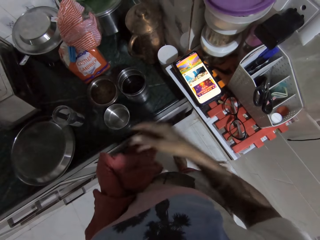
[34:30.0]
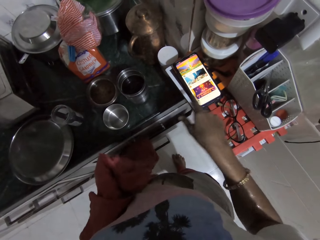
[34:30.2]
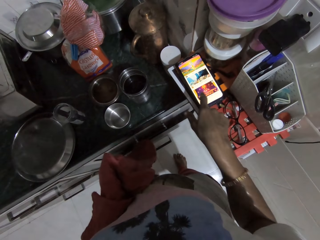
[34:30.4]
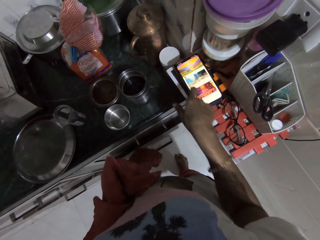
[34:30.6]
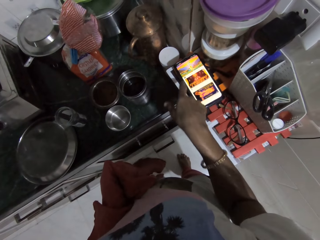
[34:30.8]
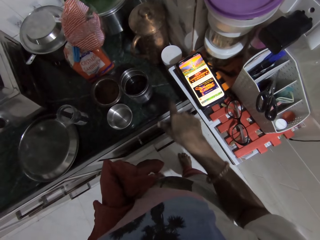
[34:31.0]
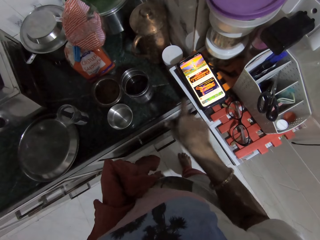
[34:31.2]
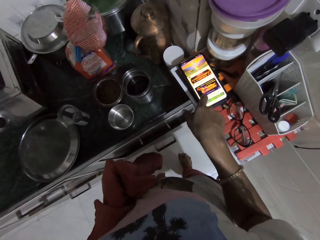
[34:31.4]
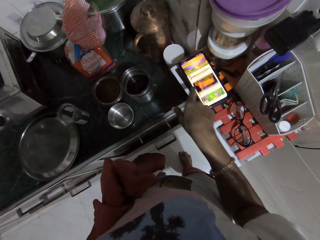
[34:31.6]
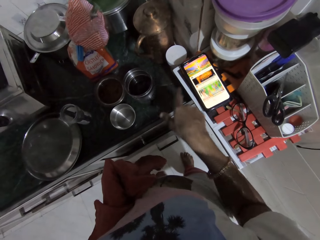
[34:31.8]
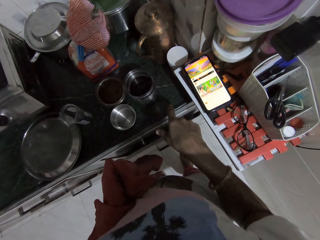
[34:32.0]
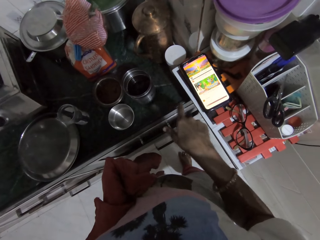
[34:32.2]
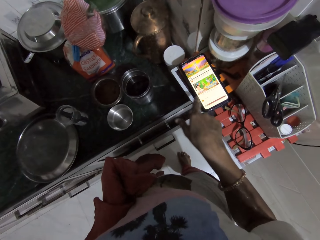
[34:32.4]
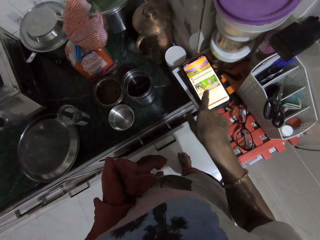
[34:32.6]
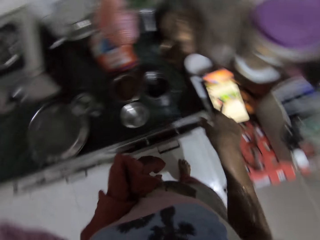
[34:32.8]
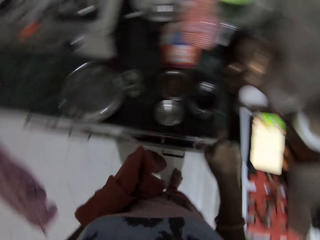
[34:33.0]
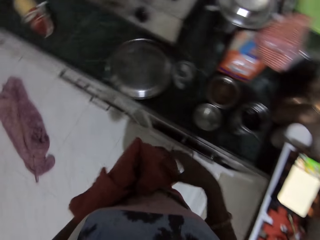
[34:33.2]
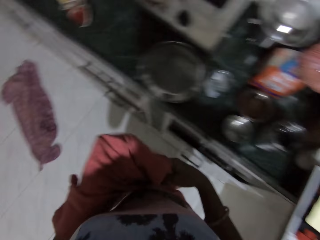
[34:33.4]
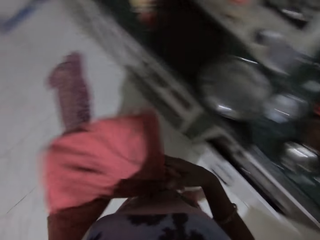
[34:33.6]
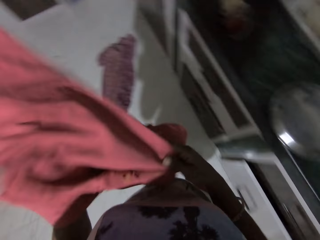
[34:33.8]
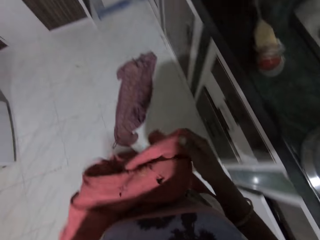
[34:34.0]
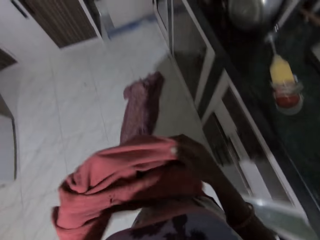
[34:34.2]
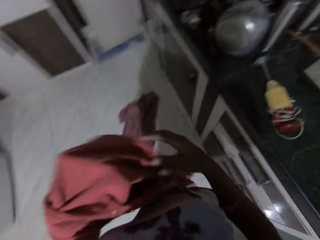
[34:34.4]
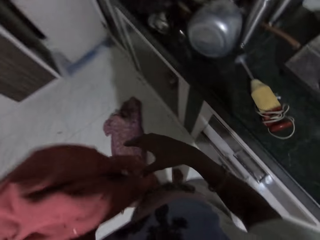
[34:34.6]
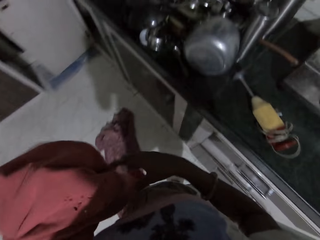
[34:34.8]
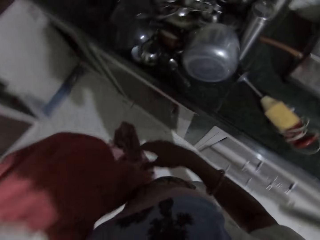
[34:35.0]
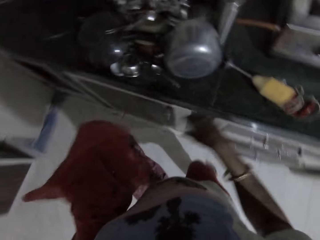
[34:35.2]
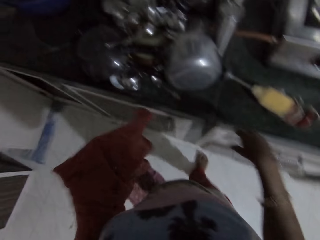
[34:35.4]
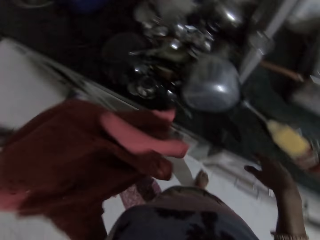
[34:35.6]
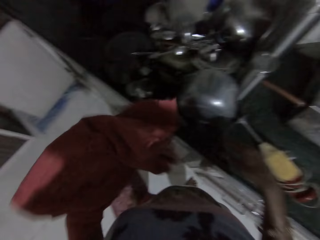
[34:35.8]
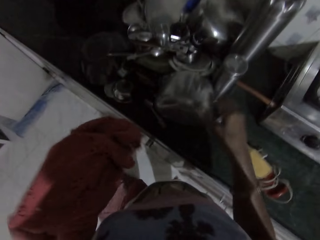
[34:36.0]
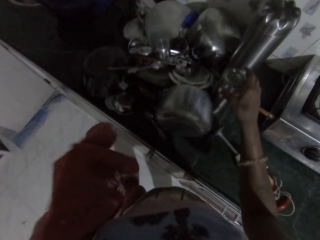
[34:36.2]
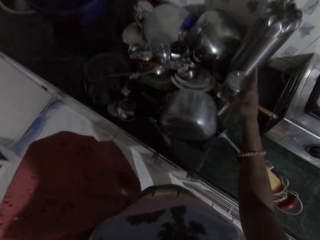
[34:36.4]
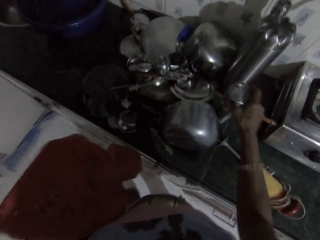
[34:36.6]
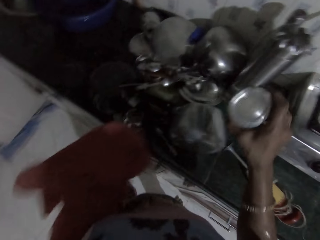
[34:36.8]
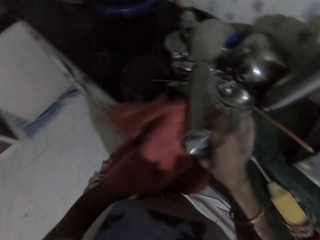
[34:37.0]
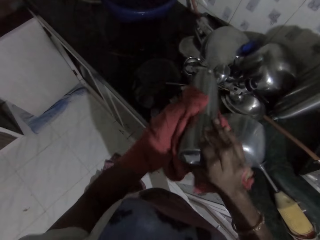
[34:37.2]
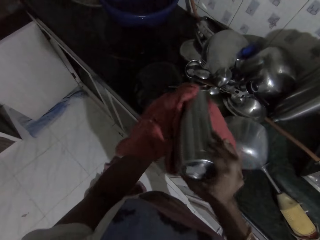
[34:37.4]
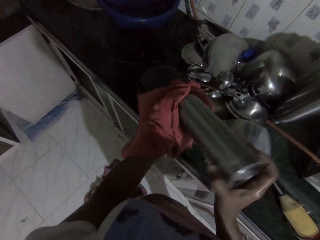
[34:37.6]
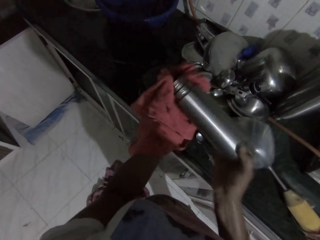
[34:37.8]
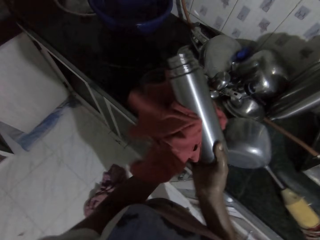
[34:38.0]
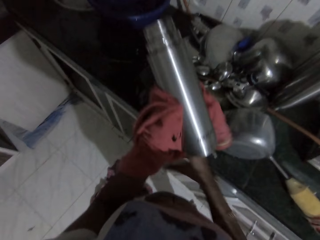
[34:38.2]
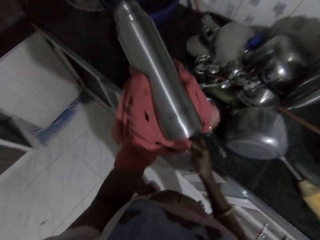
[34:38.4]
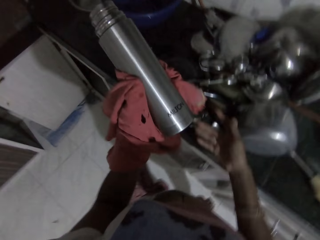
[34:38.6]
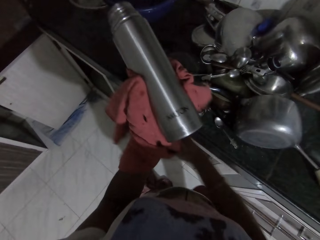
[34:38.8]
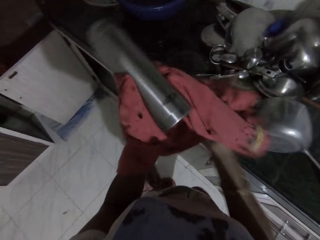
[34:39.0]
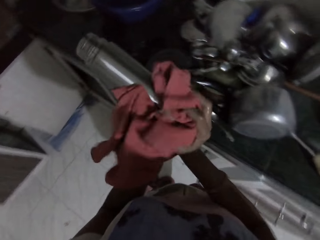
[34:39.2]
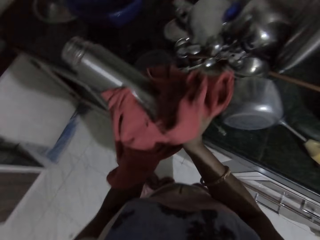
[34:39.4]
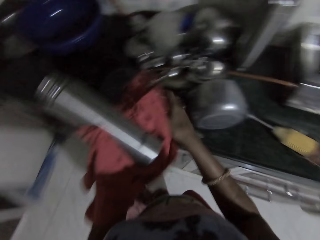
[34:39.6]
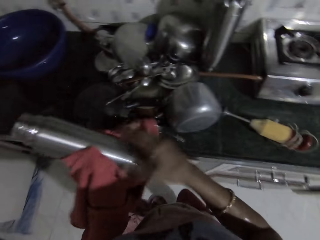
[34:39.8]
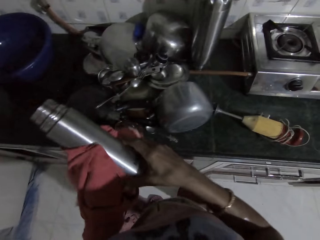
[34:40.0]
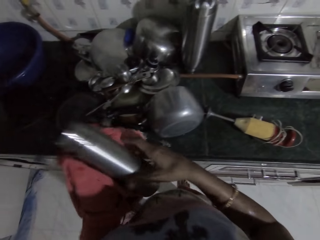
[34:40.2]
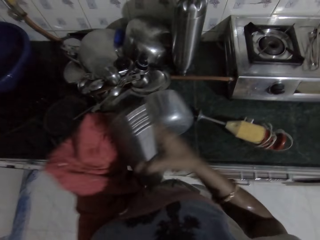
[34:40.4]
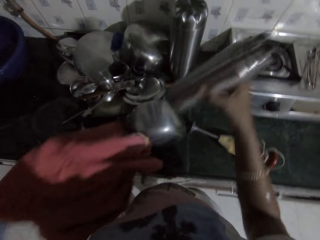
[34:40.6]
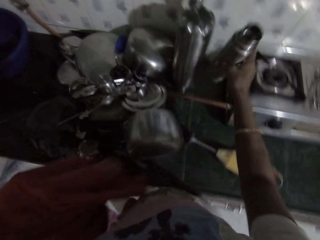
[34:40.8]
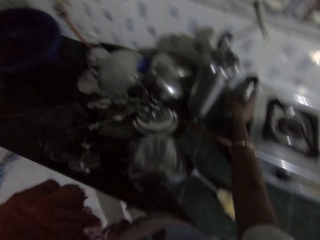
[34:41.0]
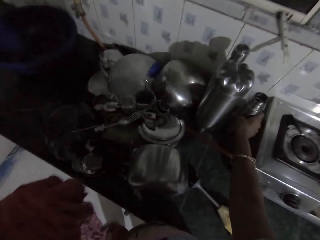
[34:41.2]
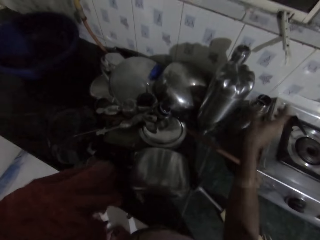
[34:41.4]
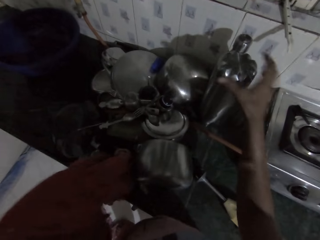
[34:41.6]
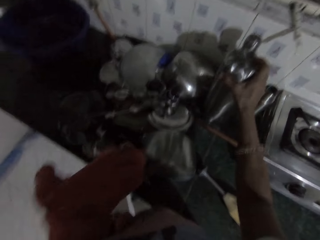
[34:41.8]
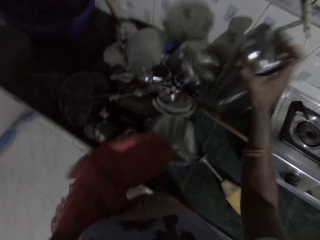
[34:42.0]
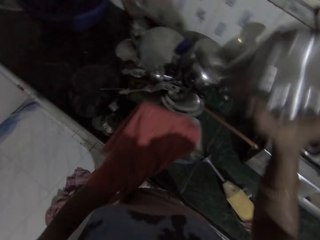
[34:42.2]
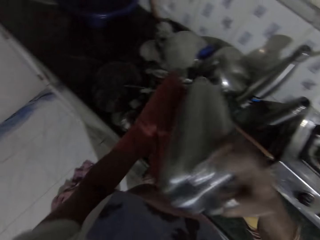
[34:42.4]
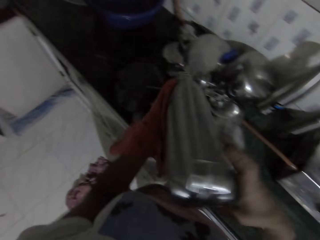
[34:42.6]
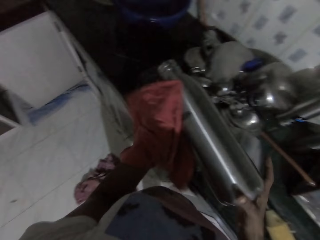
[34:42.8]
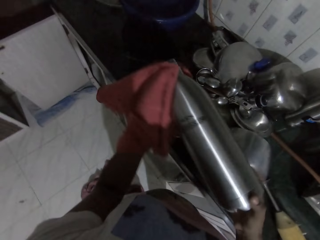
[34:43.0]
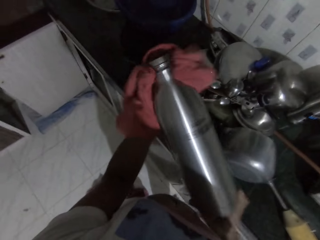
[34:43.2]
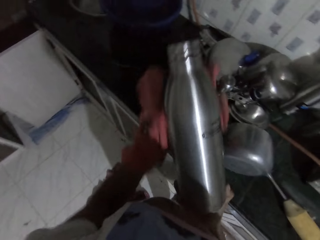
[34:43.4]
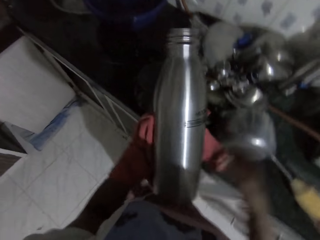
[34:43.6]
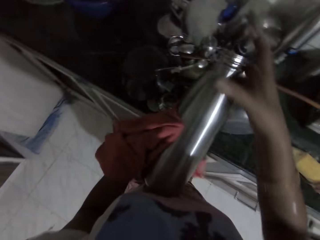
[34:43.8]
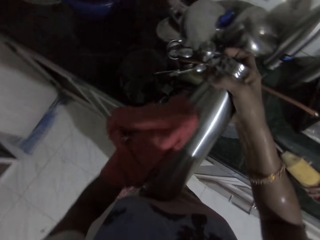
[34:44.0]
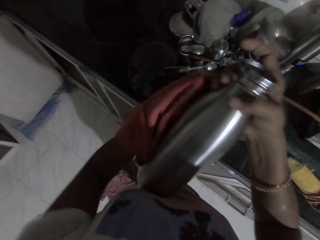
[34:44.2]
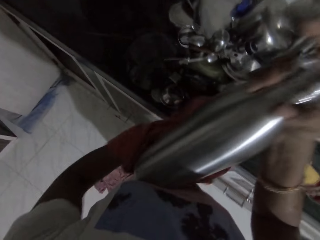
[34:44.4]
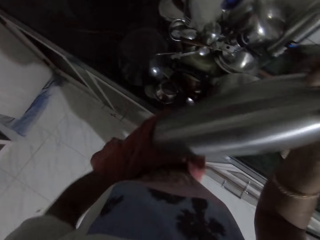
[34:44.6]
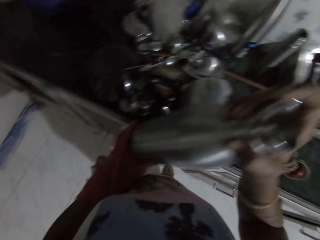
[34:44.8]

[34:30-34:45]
The camera wearer operates the phone on the kitchen counter with her right hand. She holds the piece of cloth with both hands. She walks around. She picks the water bottle from the kitchen counter with her right hand. She cleans the water bottle with the piece of cloth in her left hand. She cleans the water bottle with the piece of cloth in both hands. She drops the water bottle on the kitchen counter with her right hand. She picks the water bottle from the kitchen counter with her right hand. She cleans the water bottle with the piece of cloth in her left hand.

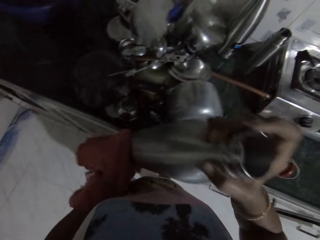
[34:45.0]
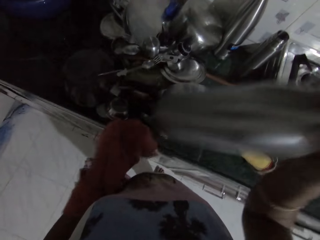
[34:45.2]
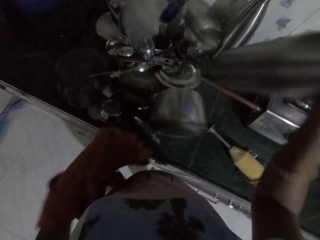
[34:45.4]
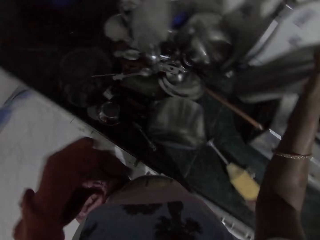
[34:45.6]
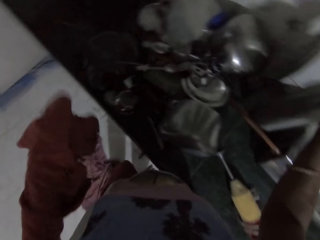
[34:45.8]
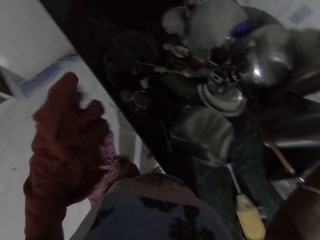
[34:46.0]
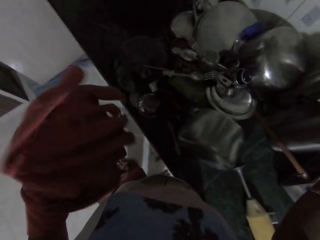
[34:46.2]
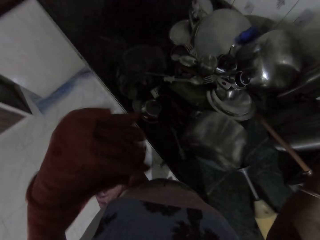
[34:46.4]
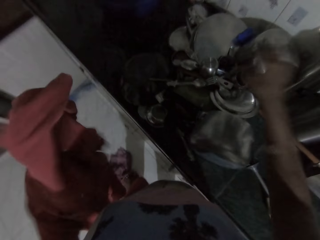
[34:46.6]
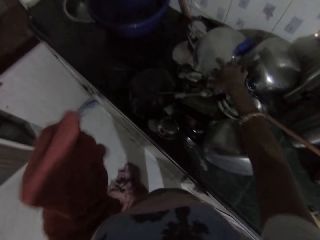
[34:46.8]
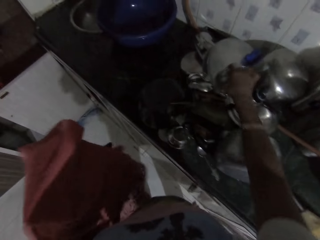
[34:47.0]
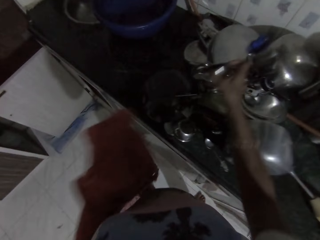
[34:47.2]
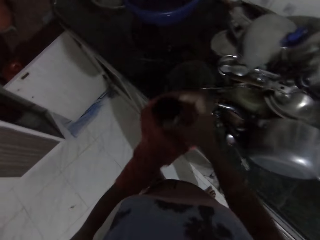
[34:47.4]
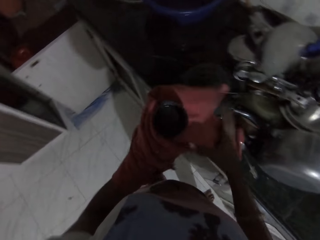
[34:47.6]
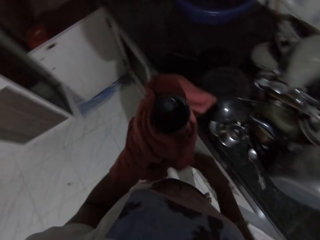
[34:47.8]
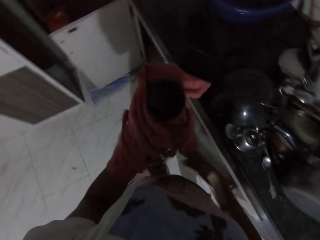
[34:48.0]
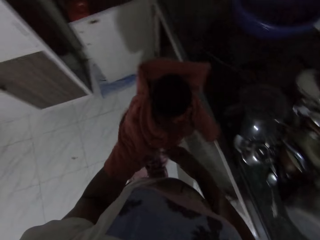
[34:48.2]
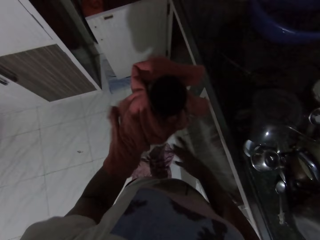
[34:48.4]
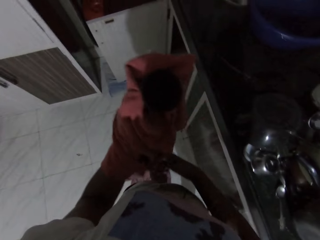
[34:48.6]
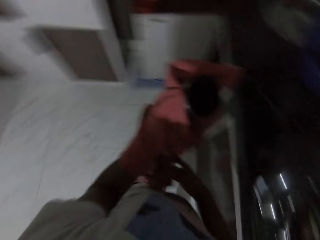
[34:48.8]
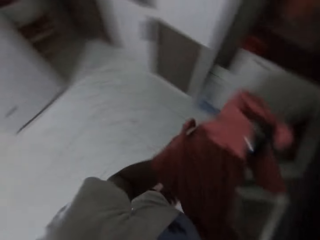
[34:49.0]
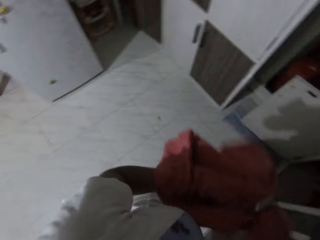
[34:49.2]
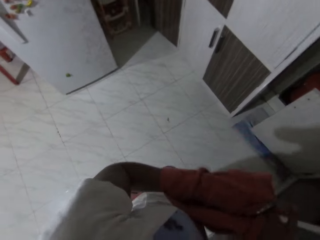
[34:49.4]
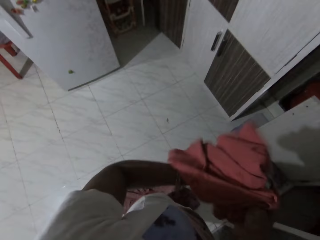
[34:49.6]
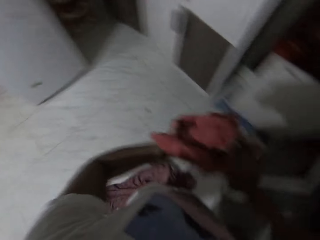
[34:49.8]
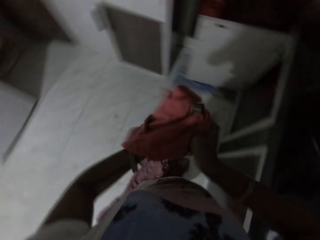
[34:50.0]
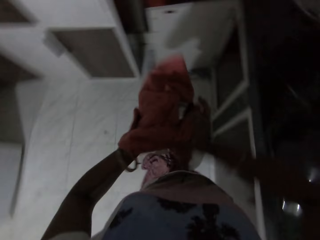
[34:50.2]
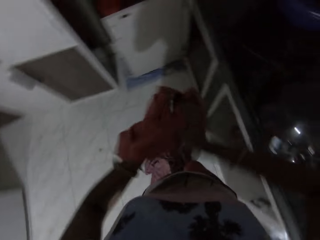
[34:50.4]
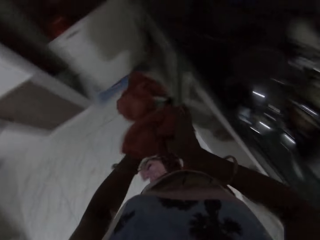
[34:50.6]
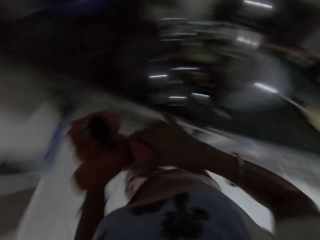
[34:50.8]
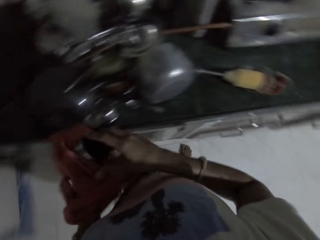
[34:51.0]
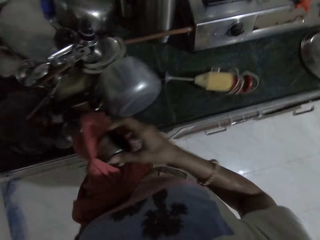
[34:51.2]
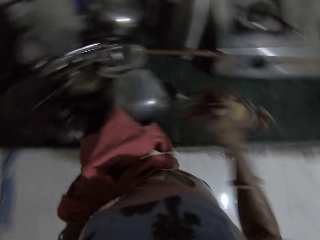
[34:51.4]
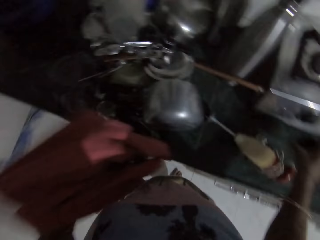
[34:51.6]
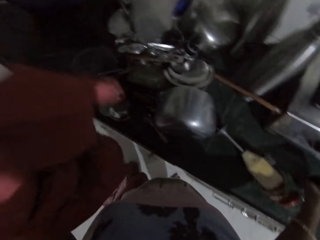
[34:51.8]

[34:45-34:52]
The camera wearer drops the water bottle on the kitchen counter with her right hand. She picks the water bottle lid from the kitchen counter with her right hand. She cleans the water bottle lid with the piece of cloth in her left hand.
